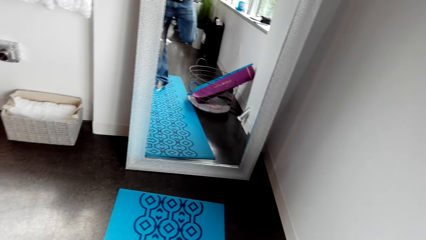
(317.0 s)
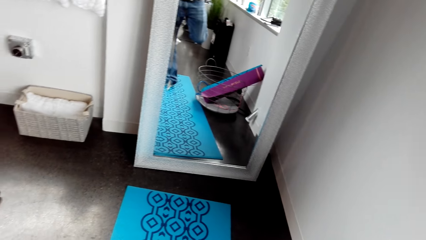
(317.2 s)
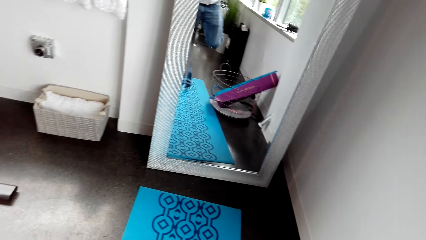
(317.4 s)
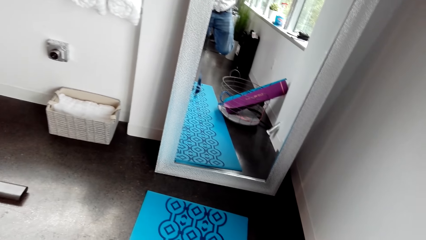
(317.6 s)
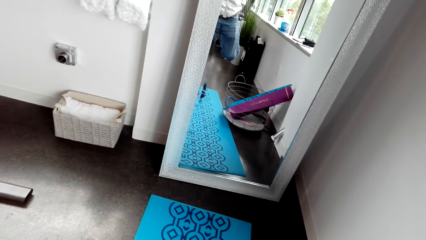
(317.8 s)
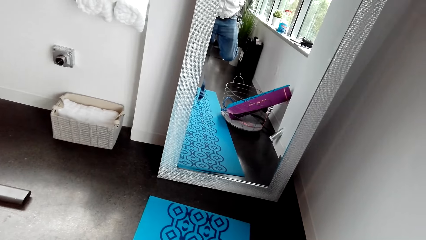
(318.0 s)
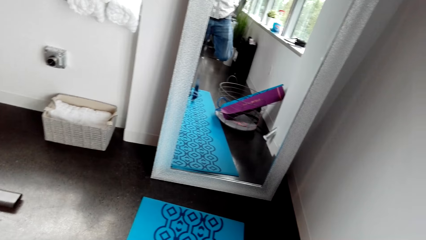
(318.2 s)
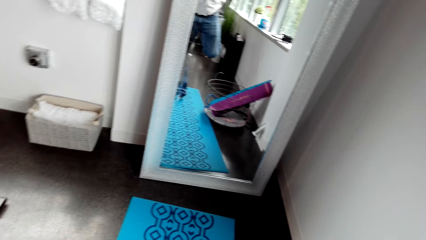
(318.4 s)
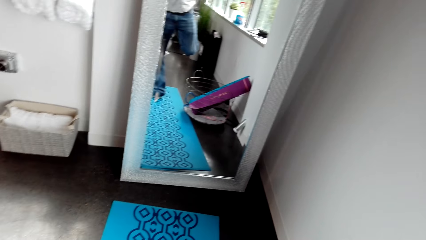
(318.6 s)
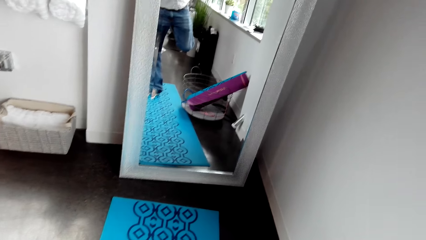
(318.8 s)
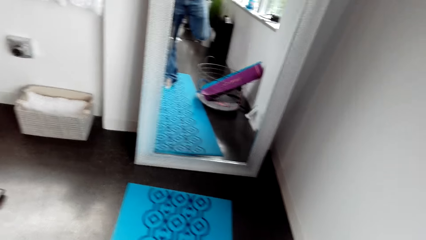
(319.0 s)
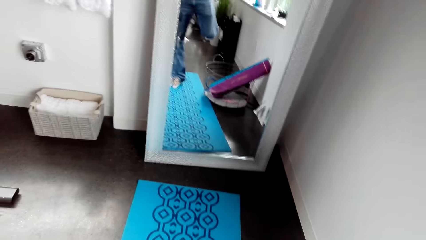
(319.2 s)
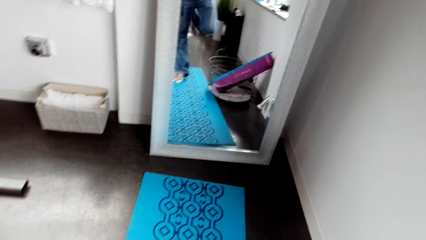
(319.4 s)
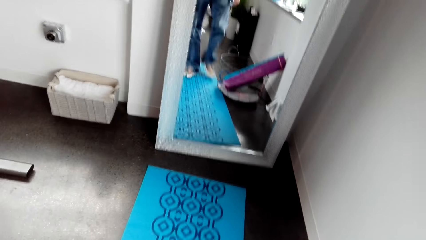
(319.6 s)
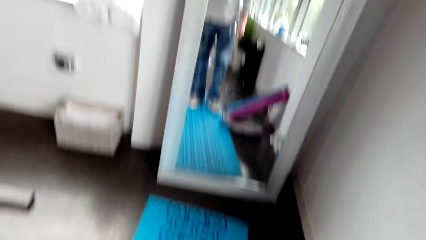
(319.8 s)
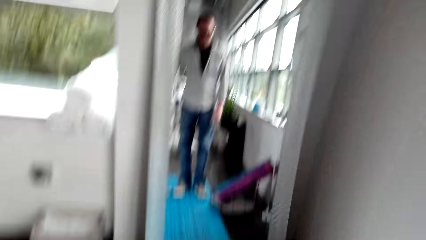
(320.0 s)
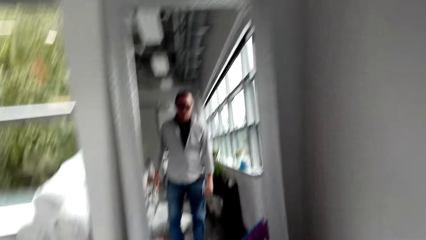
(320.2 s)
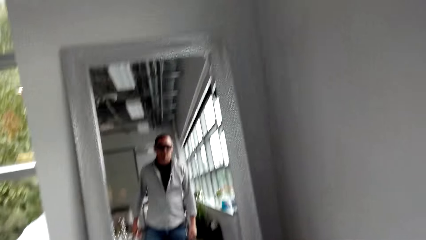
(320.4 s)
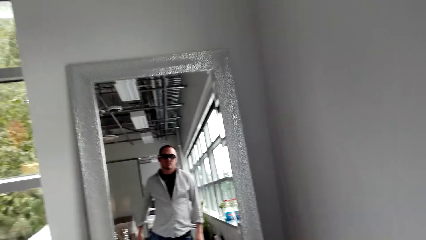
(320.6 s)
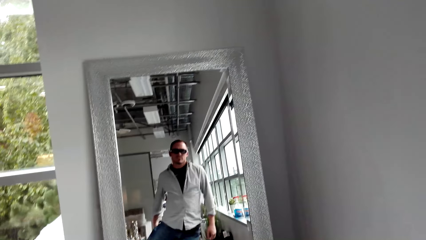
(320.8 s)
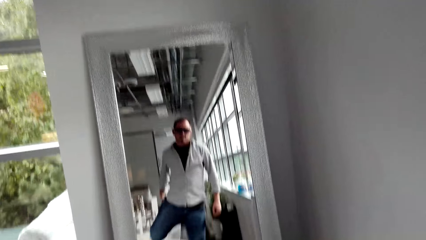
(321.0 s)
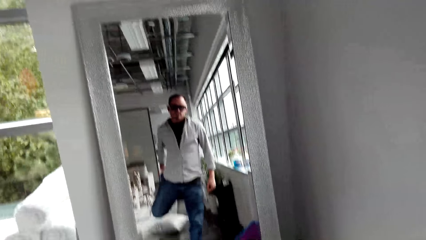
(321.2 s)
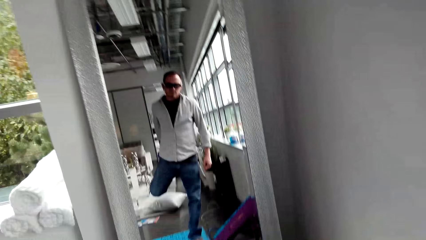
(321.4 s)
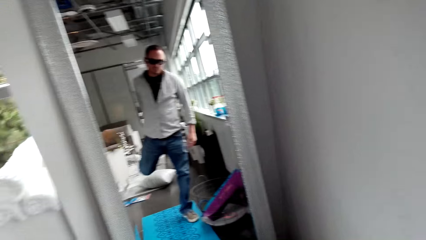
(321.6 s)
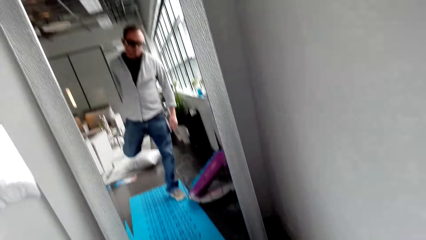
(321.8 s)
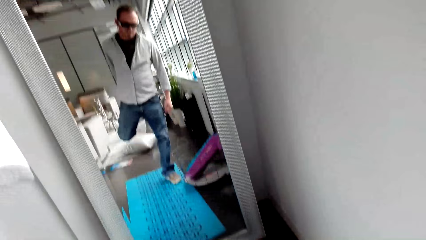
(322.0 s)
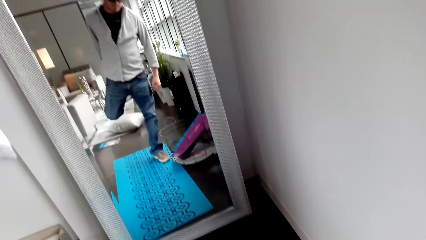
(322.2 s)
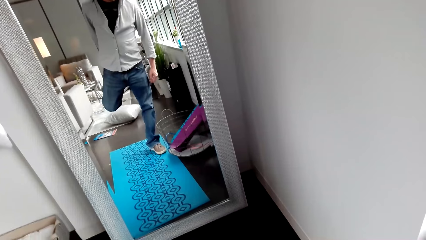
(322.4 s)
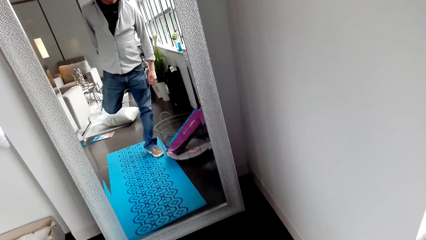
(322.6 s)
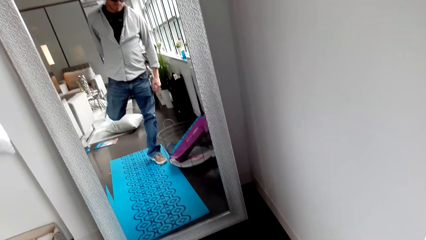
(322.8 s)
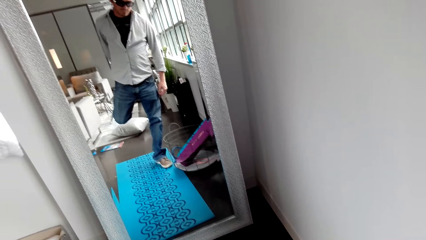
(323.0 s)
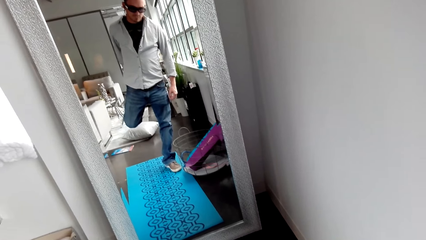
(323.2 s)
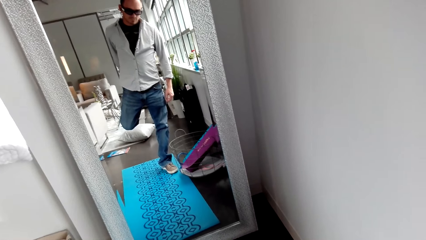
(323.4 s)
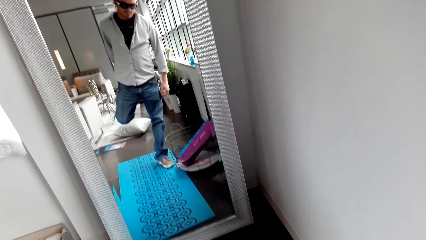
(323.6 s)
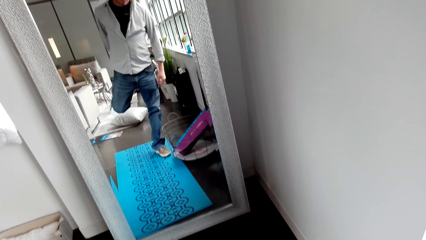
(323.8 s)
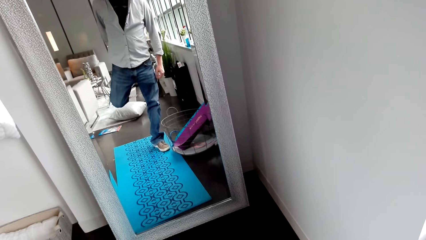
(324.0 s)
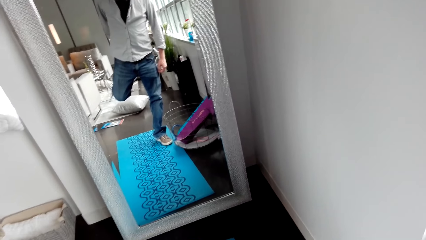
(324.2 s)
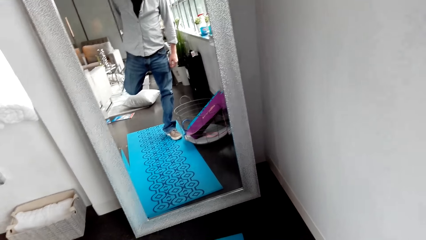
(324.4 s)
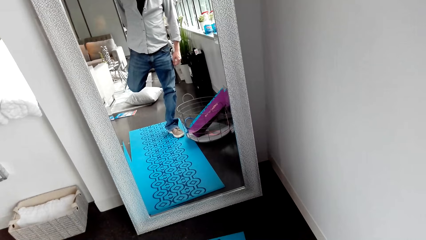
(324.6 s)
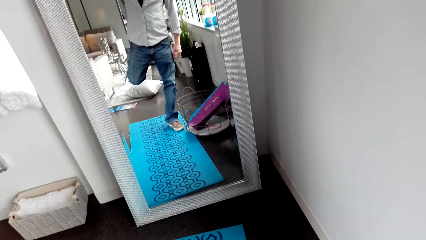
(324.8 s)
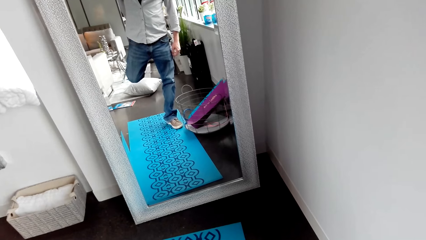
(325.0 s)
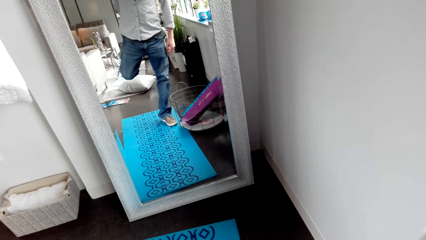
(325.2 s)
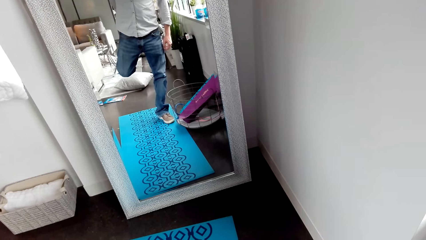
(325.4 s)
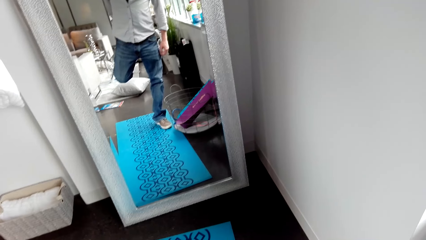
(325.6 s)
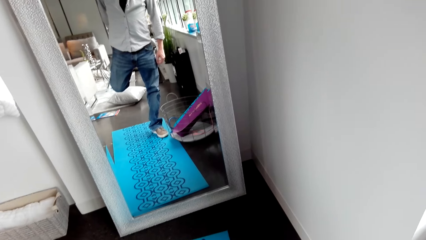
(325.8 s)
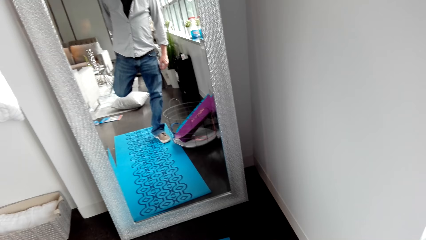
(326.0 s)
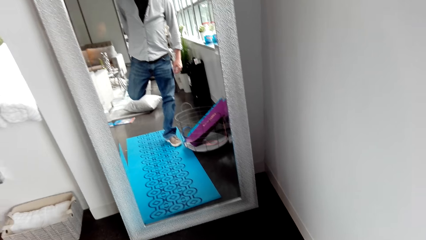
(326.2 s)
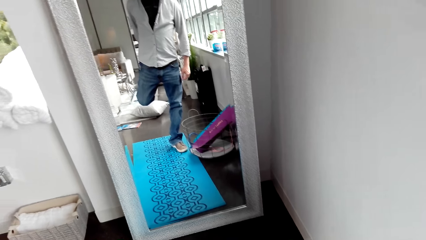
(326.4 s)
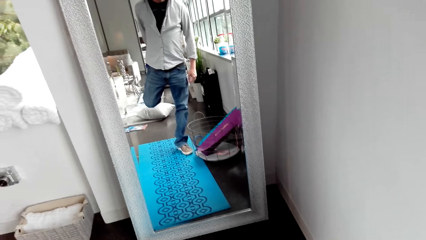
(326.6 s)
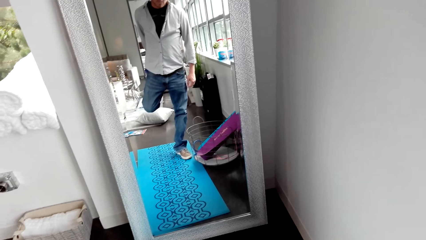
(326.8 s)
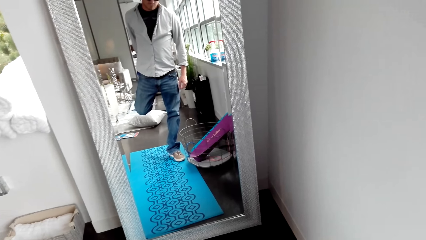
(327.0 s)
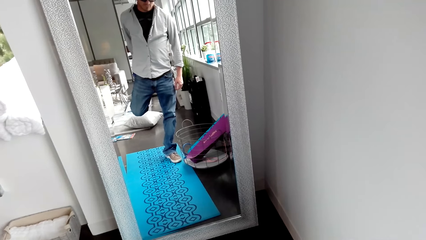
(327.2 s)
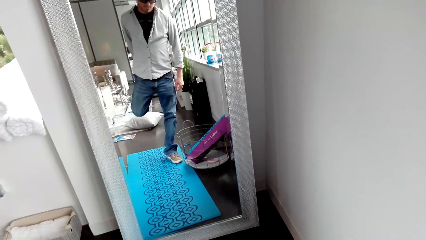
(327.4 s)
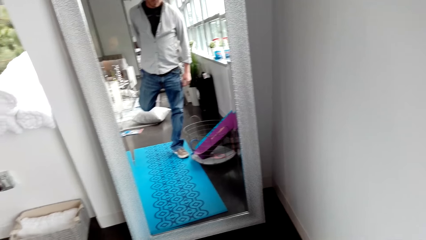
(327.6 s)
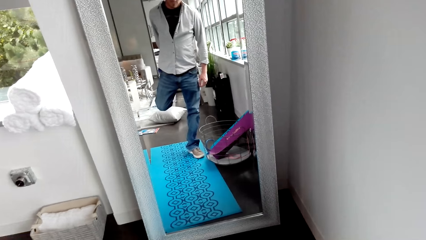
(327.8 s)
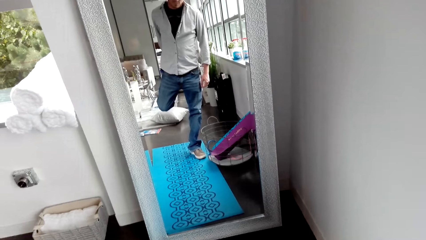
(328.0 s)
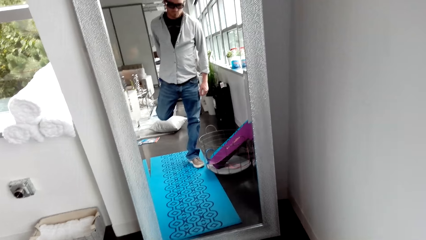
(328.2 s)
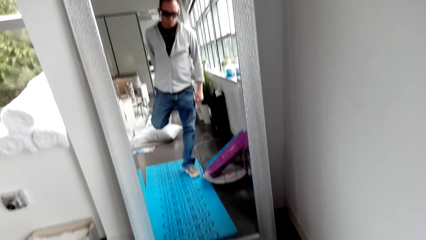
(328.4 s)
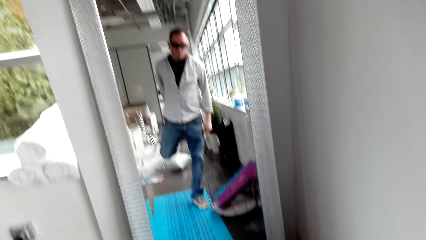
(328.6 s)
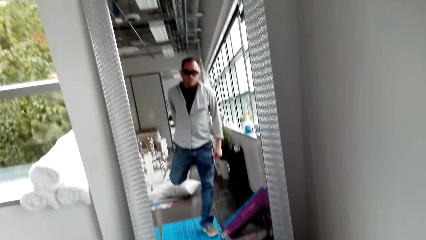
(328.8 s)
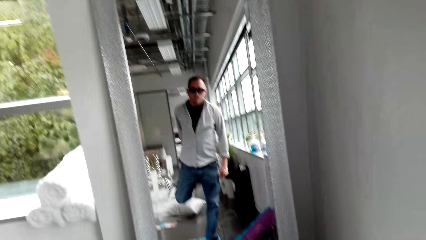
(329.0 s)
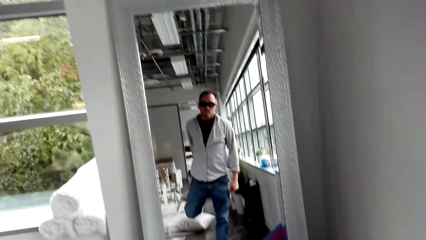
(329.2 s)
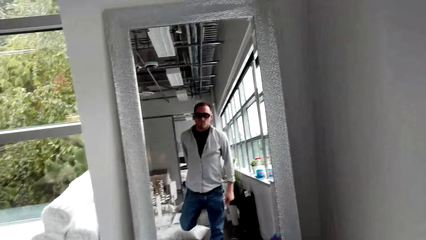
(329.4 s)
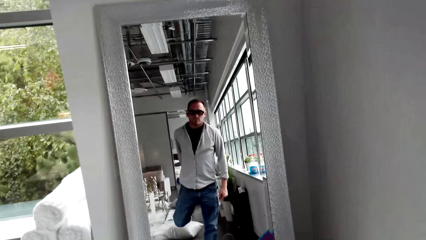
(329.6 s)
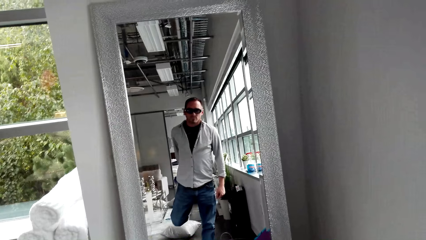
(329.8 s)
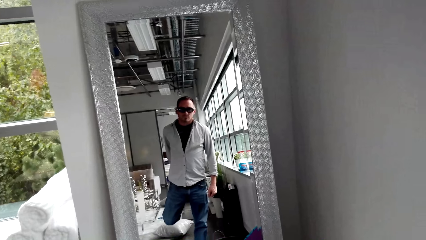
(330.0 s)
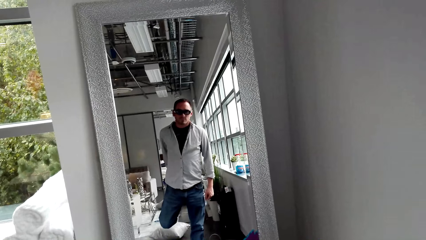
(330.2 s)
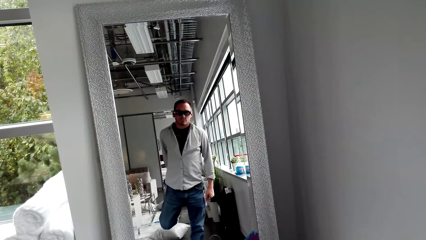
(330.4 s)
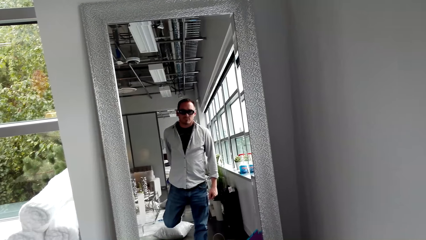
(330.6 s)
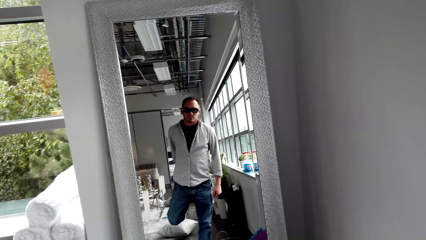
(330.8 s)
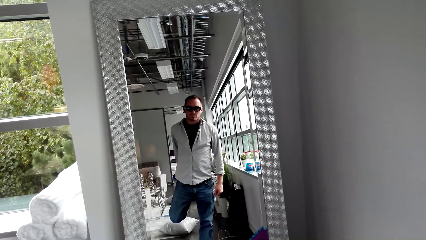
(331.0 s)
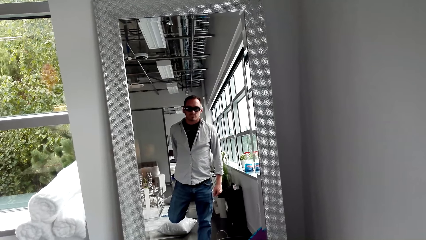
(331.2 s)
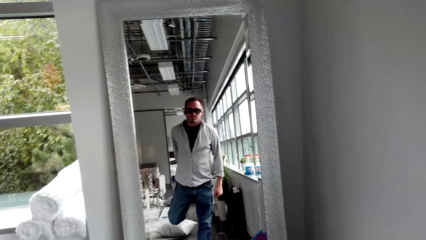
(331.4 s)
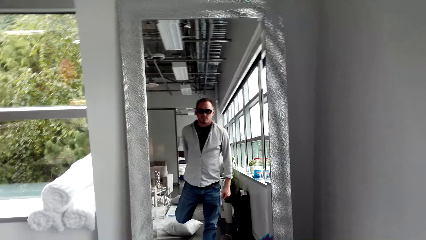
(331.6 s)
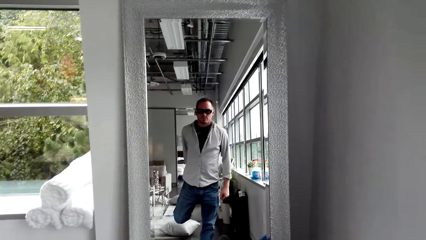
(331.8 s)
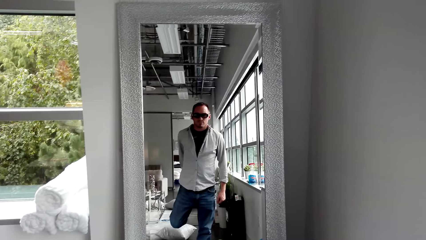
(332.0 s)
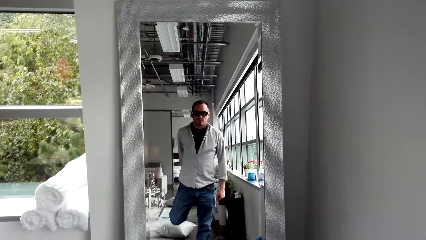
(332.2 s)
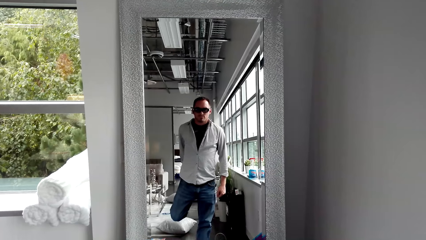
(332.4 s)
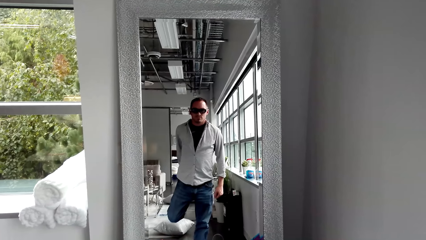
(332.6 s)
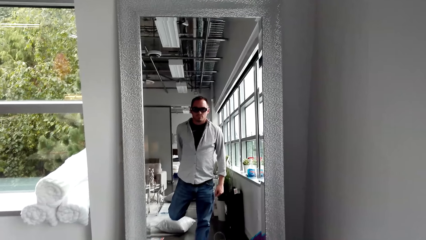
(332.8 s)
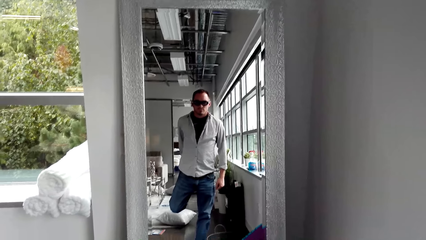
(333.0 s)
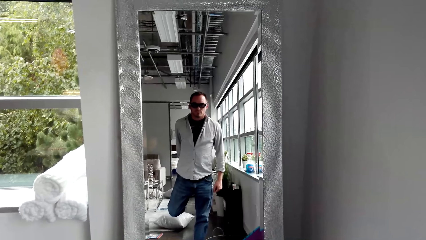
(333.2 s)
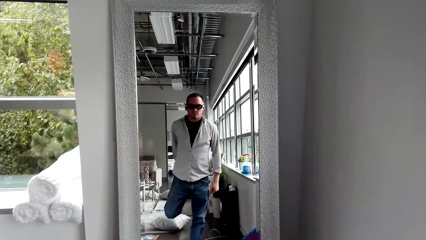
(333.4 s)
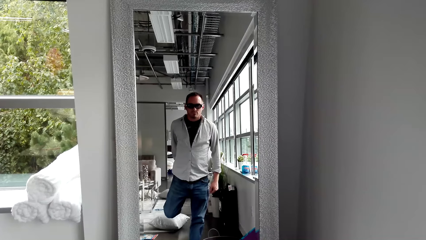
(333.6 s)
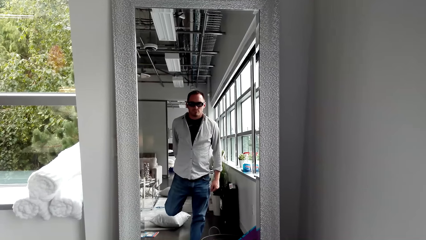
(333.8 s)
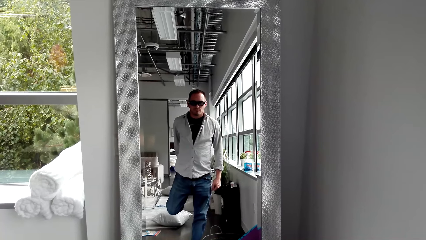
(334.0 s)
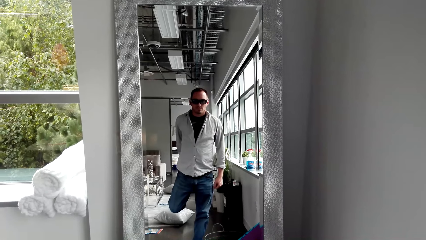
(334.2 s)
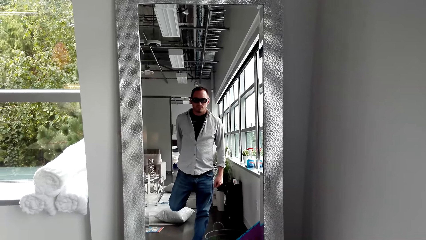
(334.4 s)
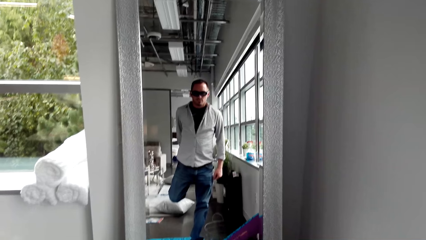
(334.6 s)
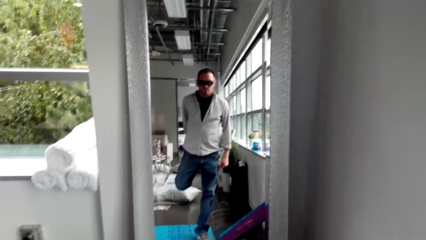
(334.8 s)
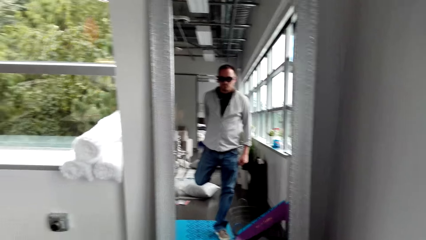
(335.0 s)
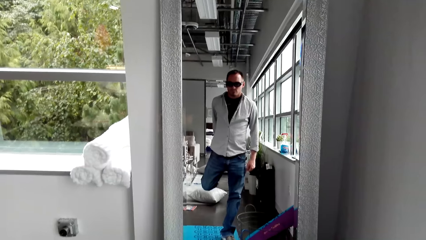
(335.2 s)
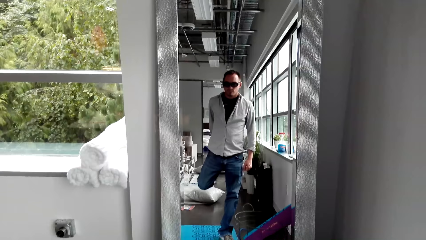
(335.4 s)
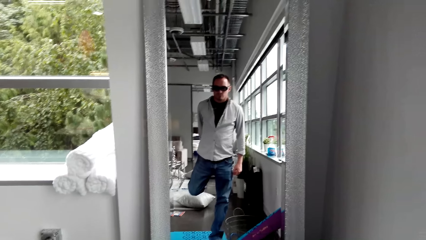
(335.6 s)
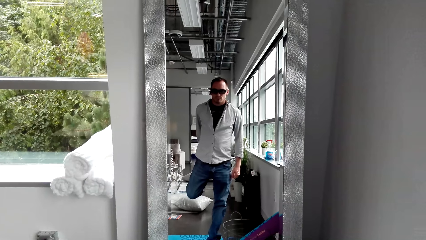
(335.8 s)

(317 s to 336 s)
The camera wearer folds his left leg. He looks in the mirror.
